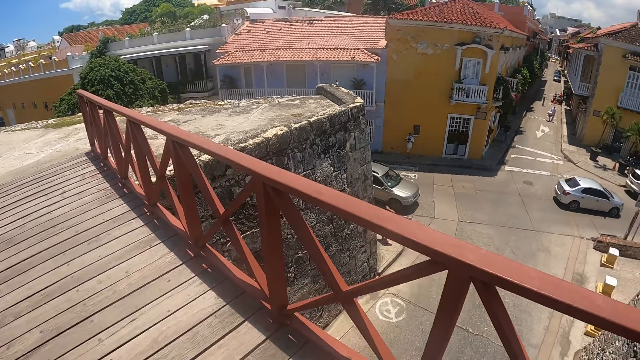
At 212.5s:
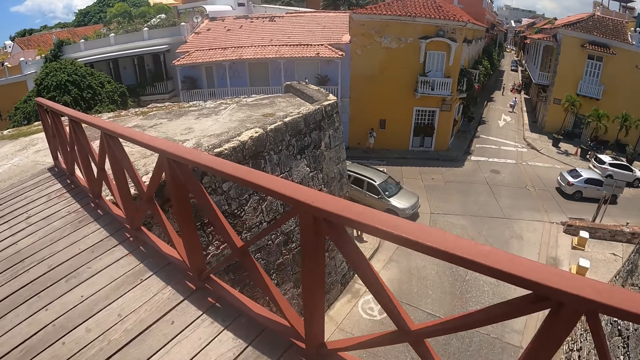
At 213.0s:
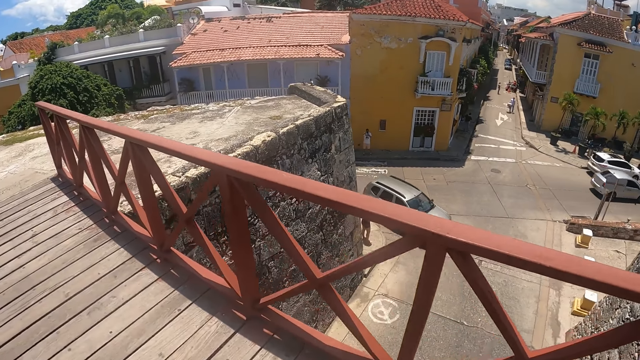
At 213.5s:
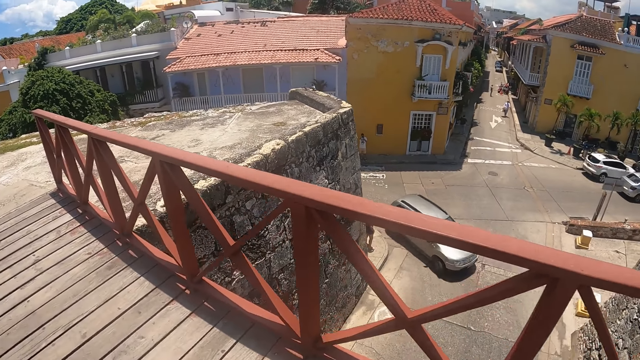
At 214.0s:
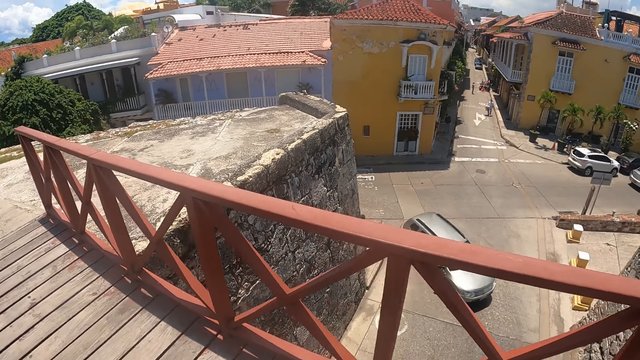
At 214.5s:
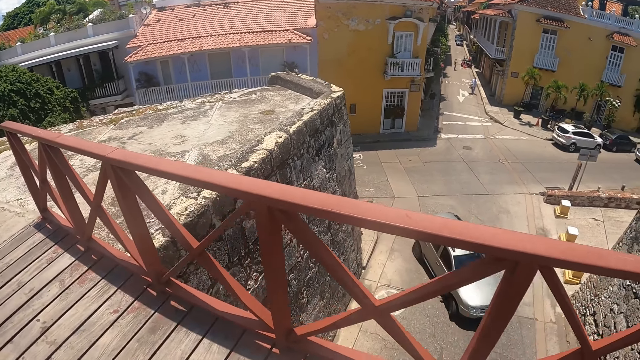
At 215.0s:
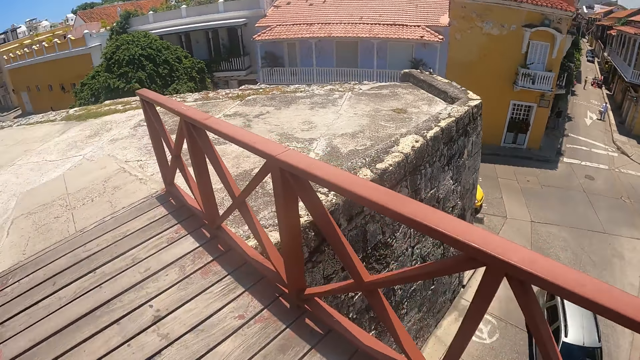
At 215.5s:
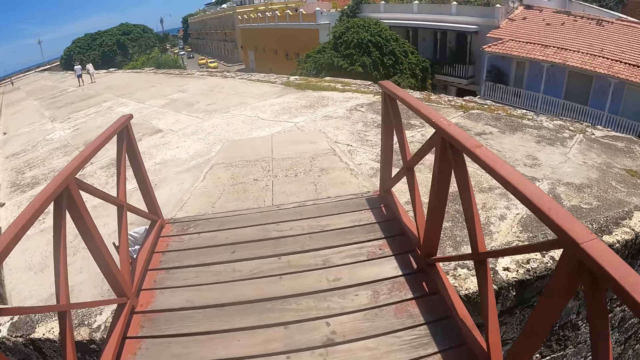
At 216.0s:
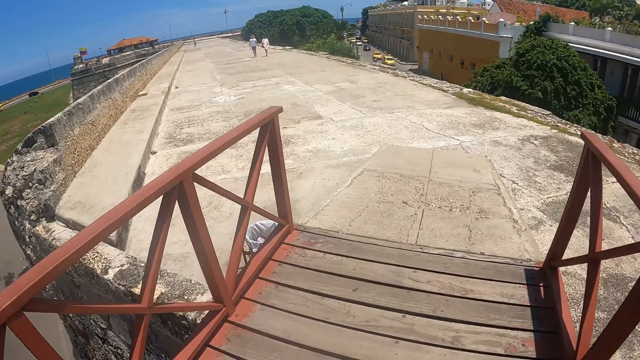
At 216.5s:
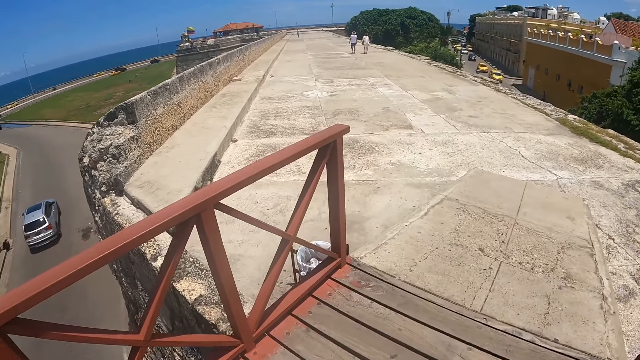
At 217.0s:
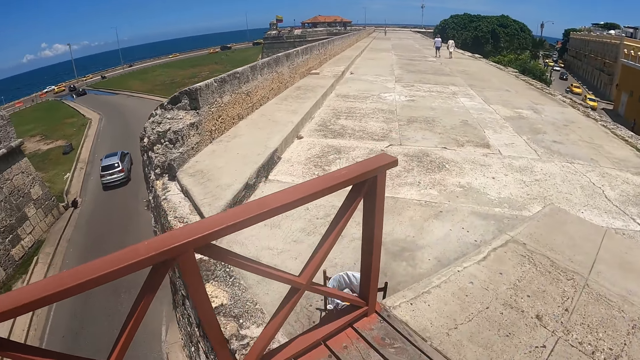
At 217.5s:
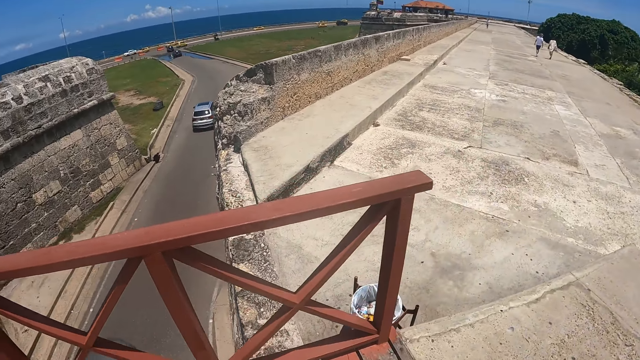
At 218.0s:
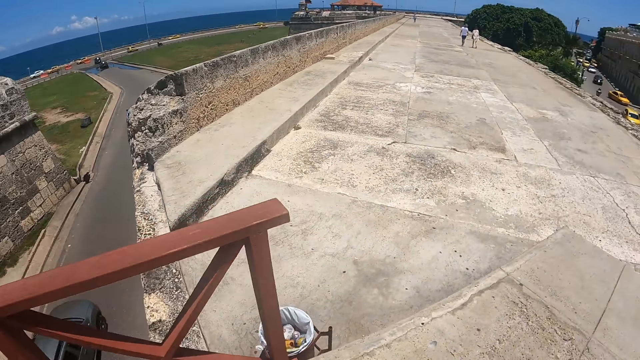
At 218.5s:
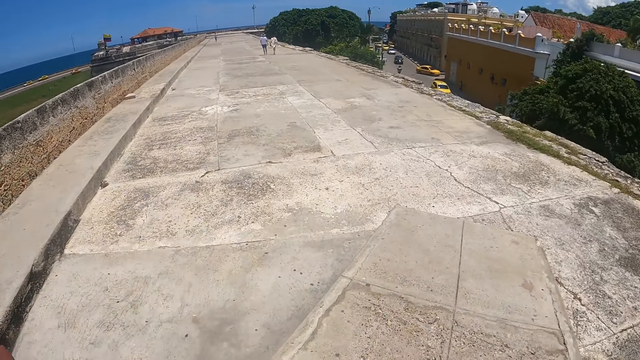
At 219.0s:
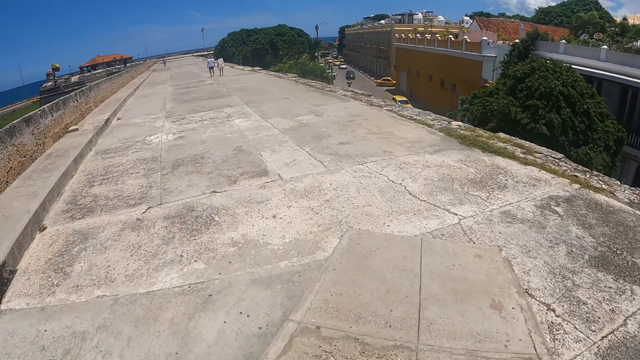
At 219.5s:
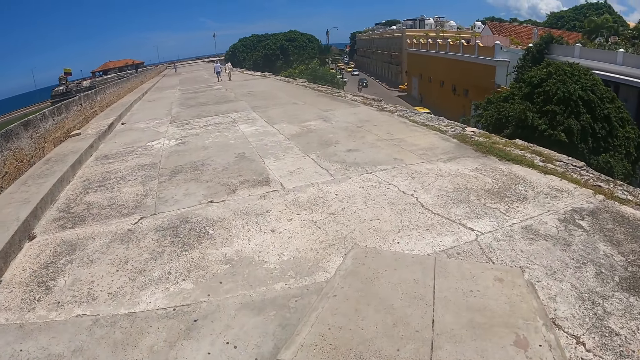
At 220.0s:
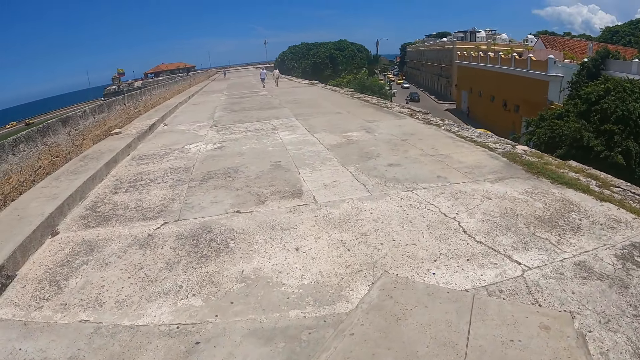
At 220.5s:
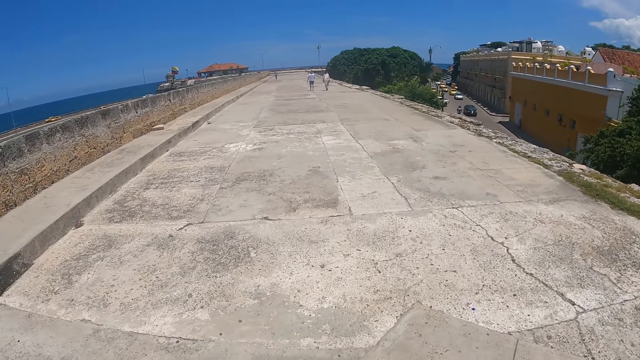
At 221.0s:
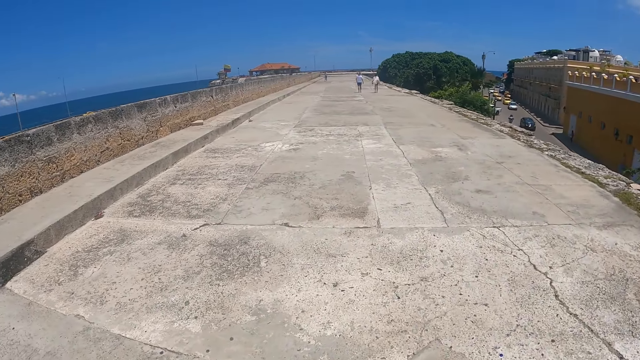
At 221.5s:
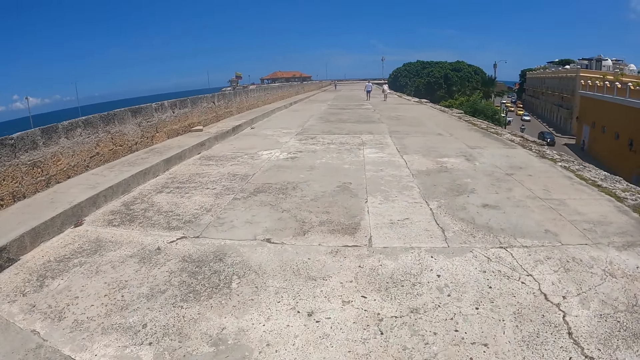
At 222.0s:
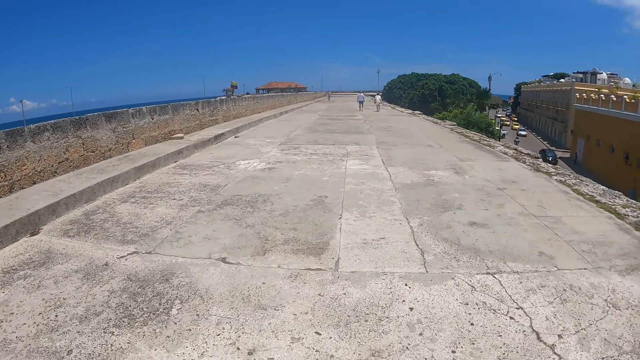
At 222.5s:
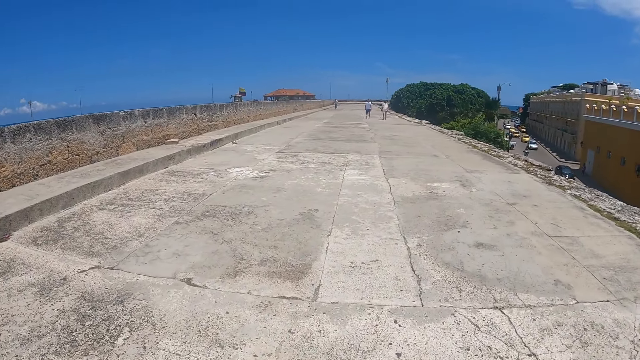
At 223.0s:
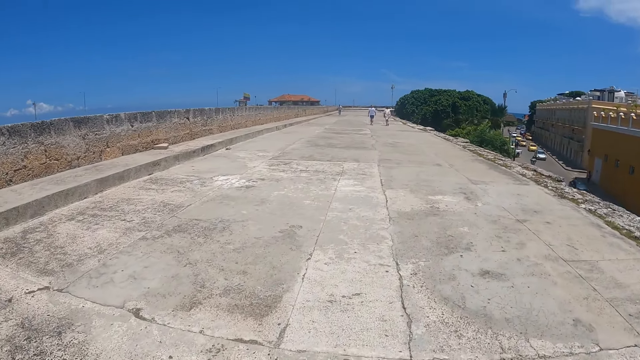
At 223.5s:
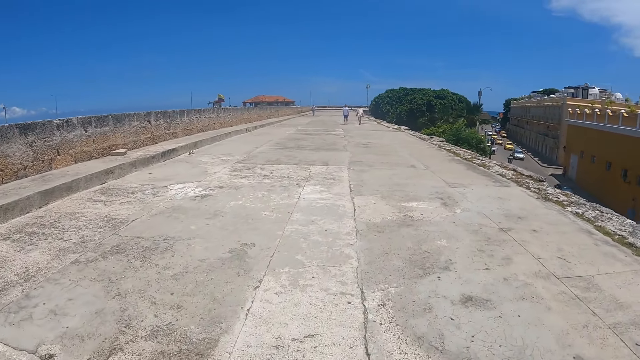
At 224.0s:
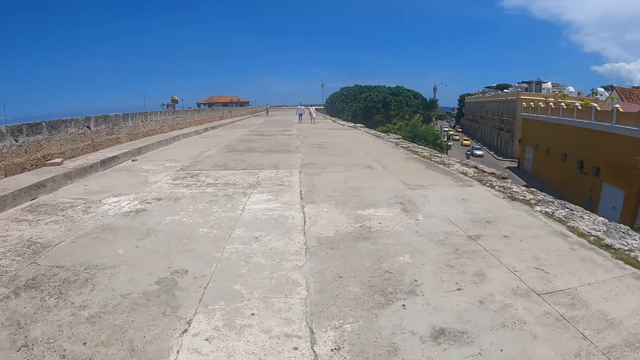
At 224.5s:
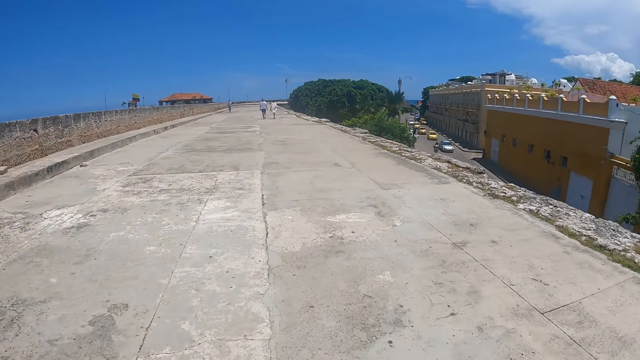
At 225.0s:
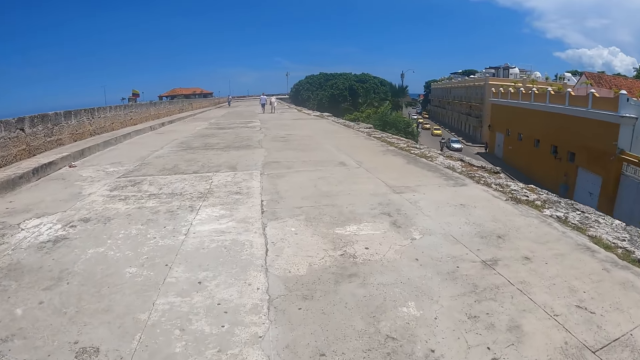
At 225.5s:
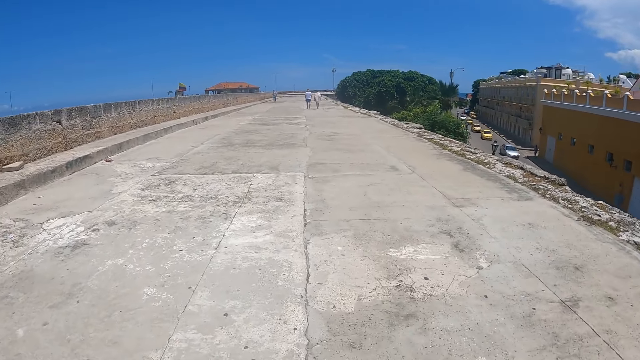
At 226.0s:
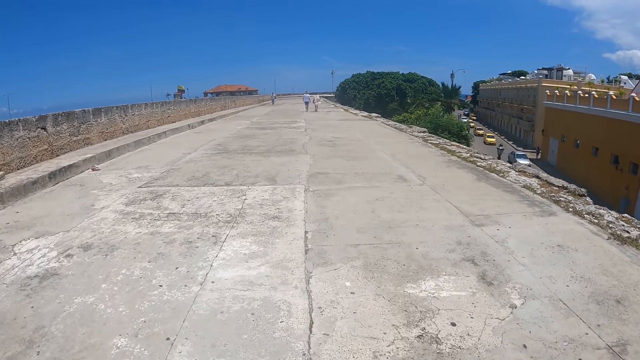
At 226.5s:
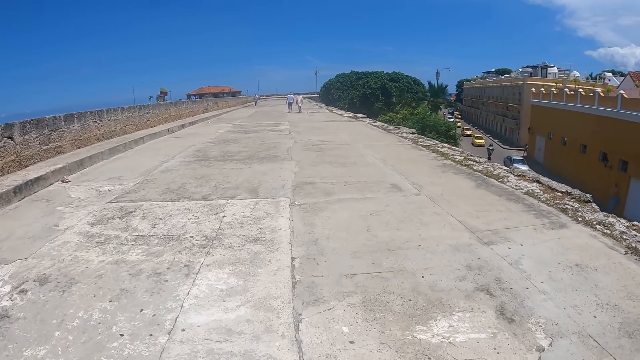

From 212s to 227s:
The camera wearer walks on the bridge and looks around. They walk on the pavement and look around.

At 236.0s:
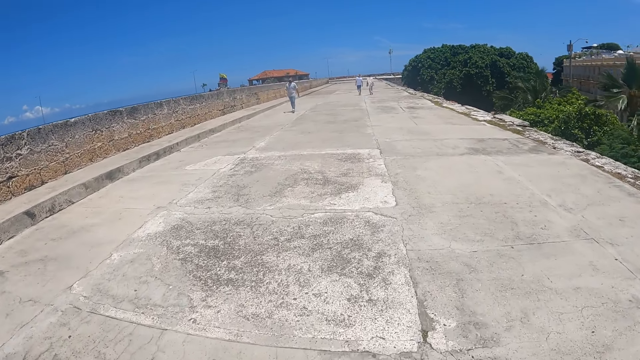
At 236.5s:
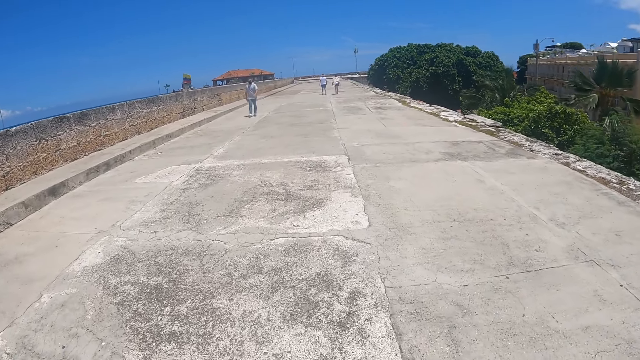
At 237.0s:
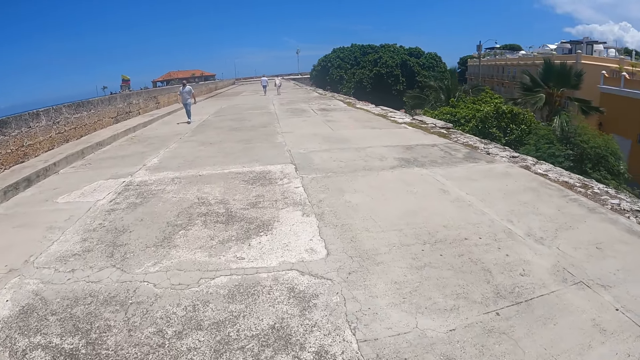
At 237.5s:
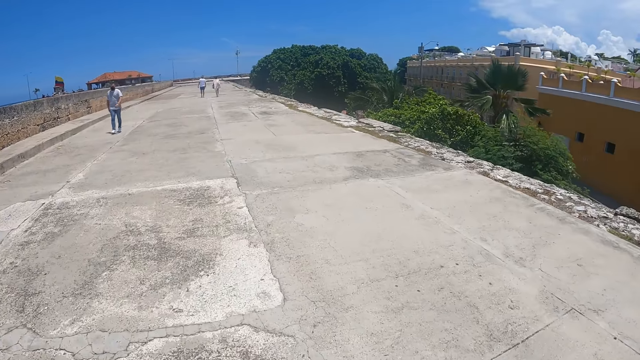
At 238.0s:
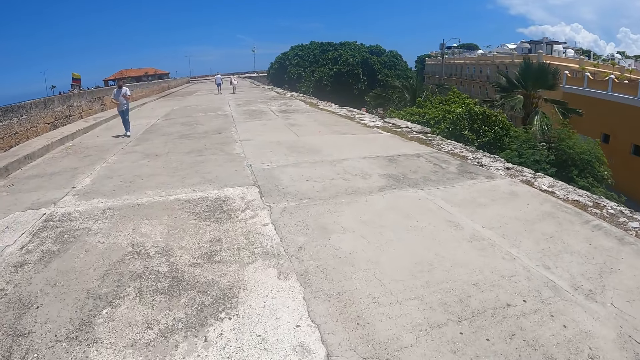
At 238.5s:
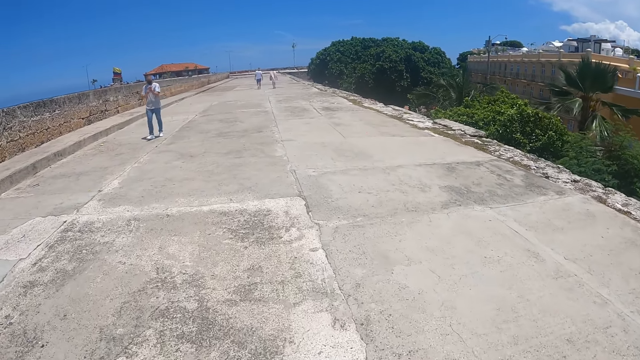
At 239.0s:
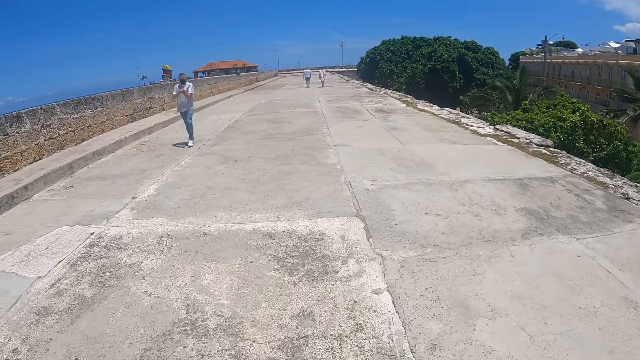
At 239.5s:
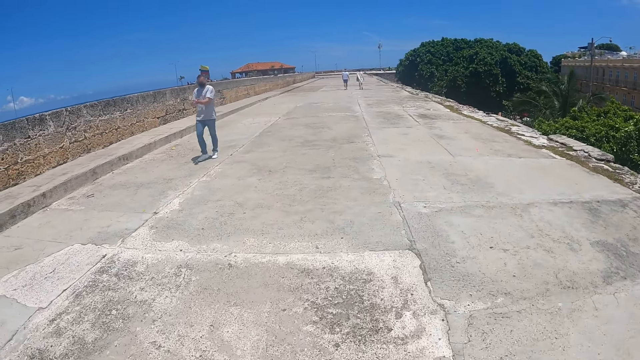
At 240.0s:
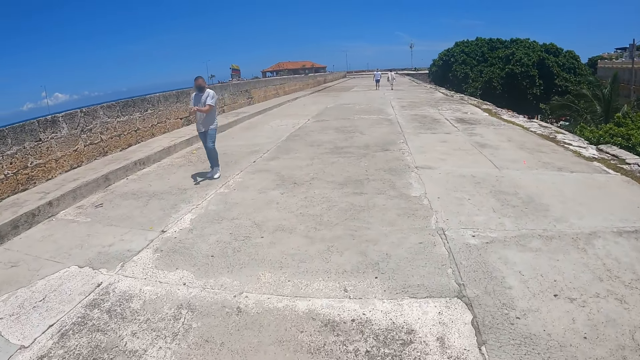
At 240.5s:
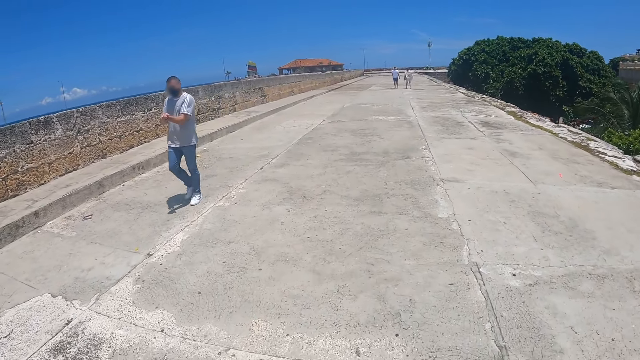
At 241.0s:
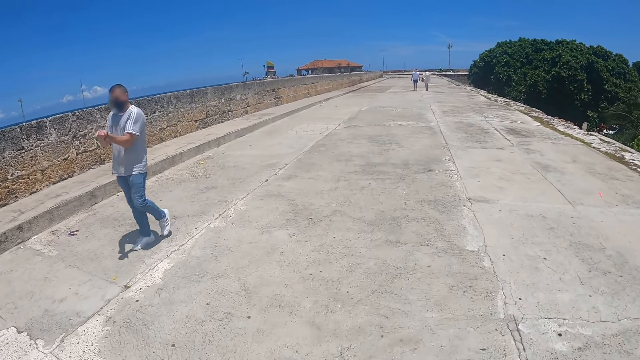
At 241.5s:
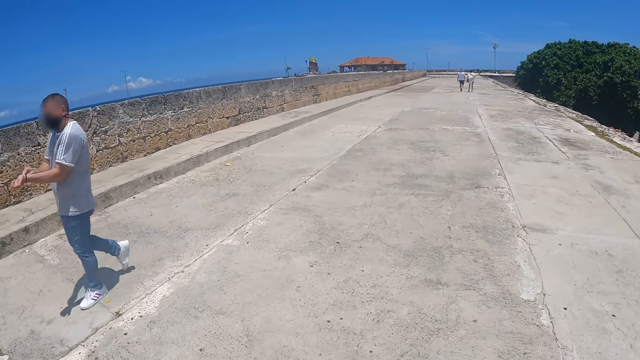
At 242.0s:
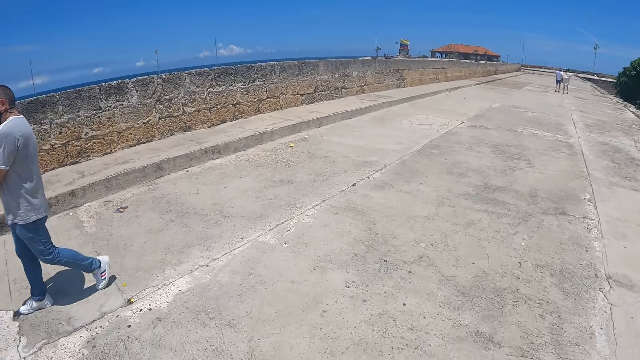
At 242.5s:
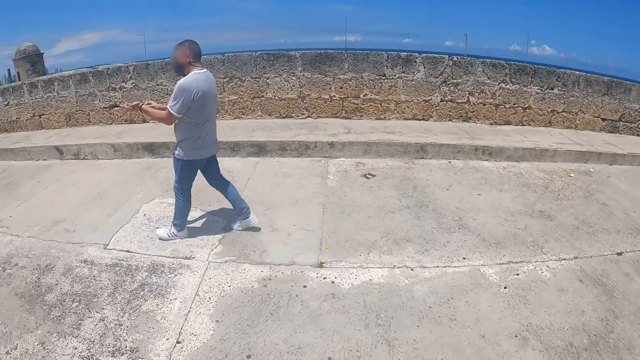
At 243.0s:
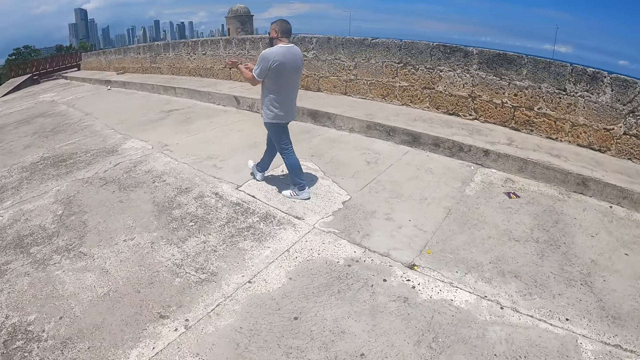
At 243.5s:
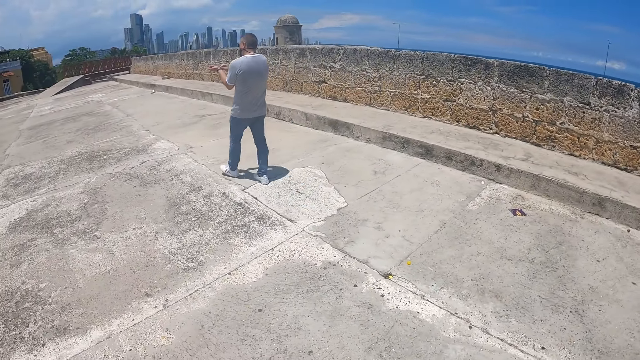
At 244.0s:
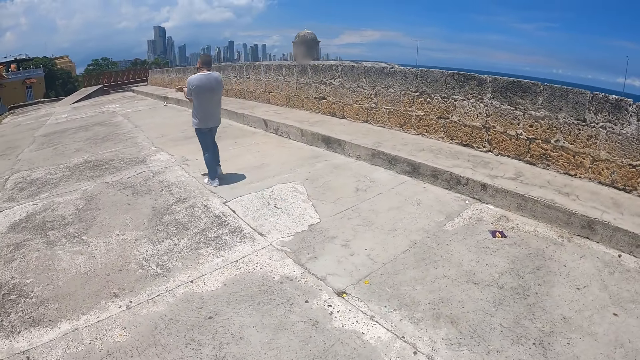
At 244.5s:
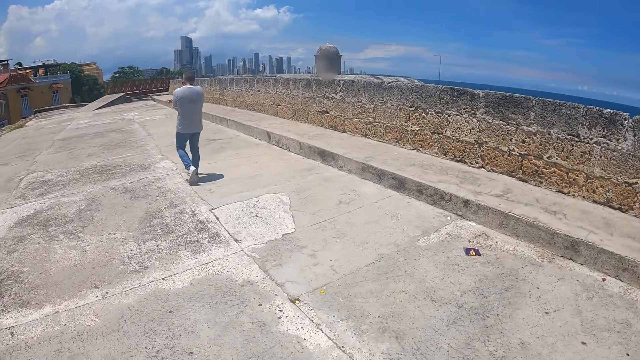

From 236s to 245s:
A person walks around and scratches a hand. The camera wearer walks on the pavement and looks around. They look at the person.
